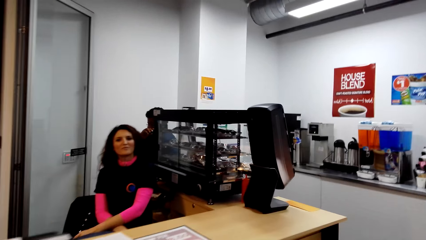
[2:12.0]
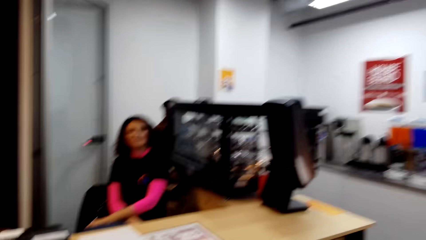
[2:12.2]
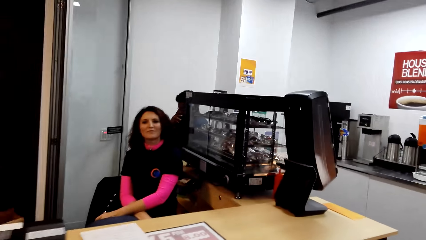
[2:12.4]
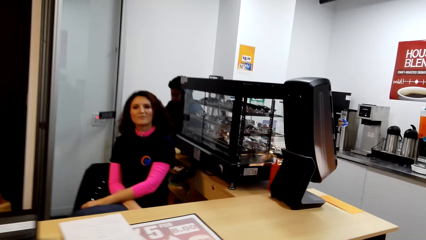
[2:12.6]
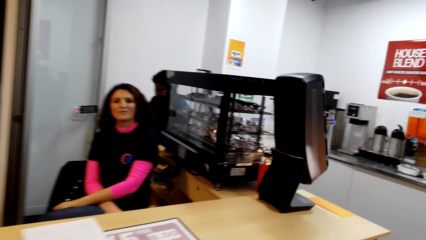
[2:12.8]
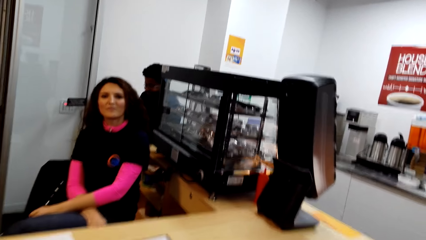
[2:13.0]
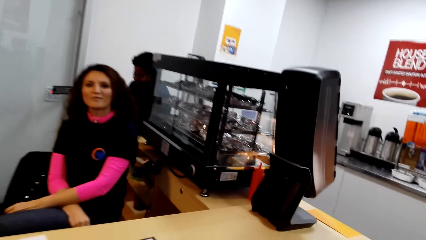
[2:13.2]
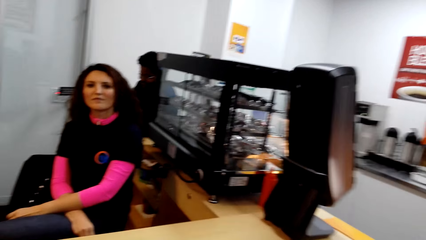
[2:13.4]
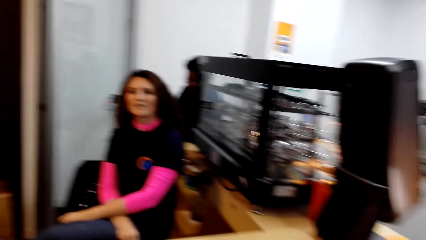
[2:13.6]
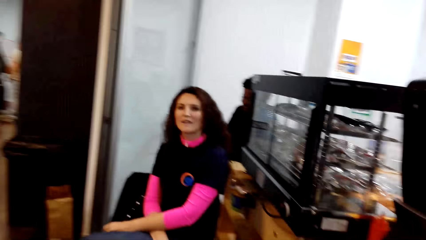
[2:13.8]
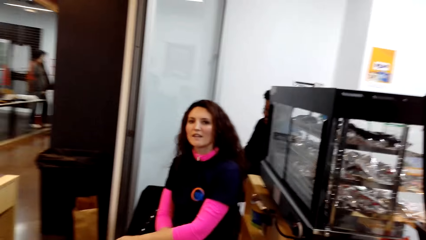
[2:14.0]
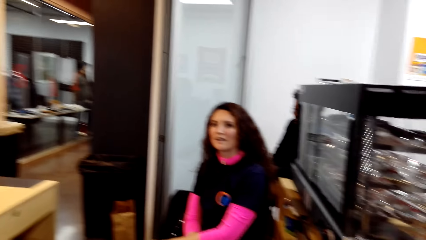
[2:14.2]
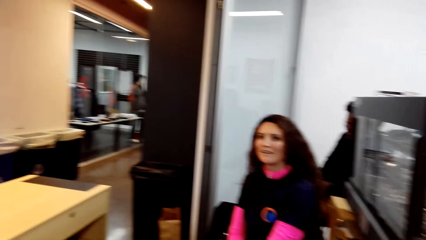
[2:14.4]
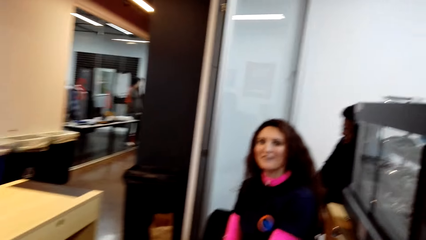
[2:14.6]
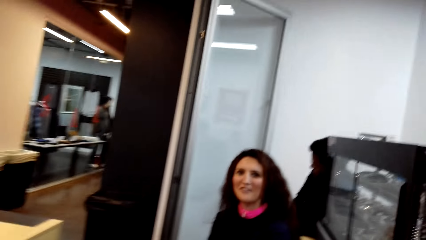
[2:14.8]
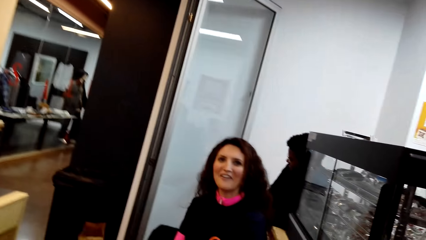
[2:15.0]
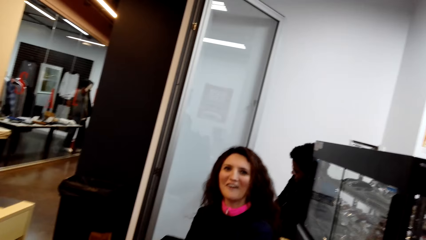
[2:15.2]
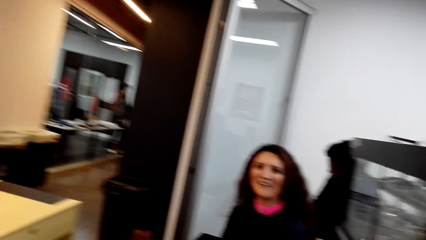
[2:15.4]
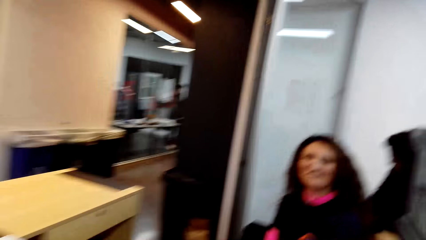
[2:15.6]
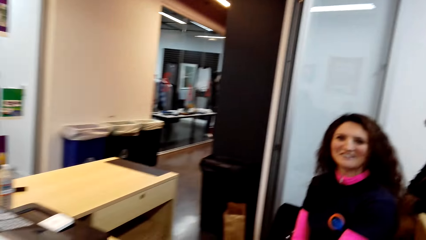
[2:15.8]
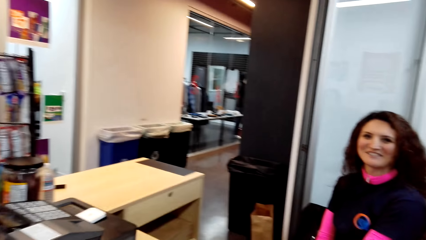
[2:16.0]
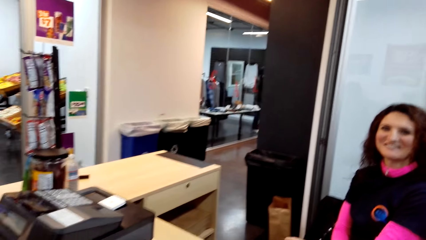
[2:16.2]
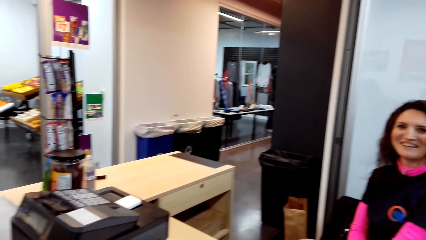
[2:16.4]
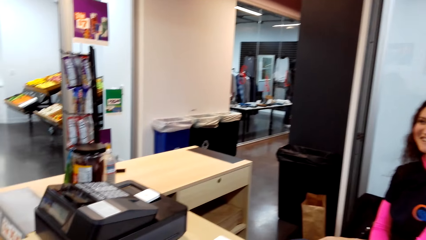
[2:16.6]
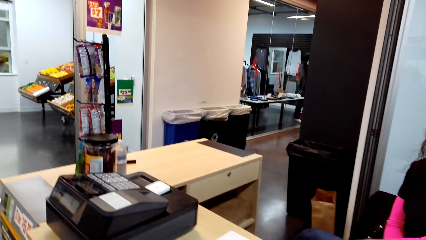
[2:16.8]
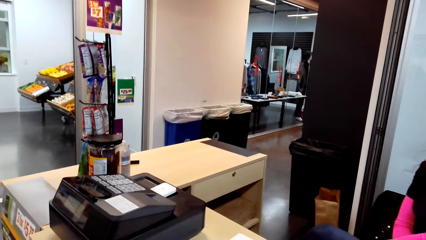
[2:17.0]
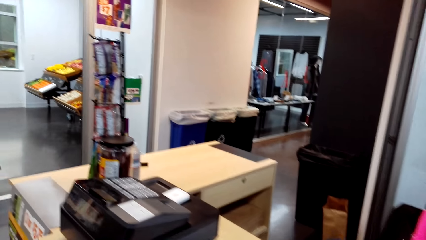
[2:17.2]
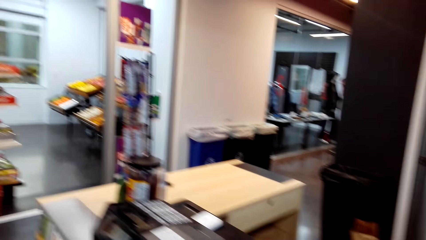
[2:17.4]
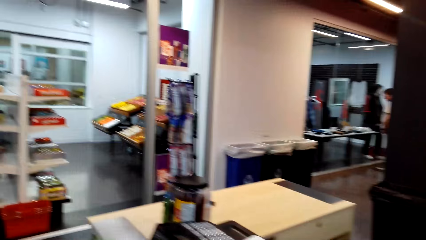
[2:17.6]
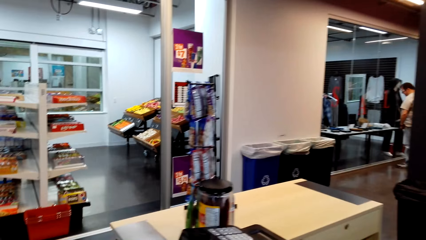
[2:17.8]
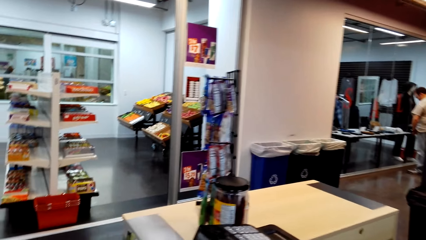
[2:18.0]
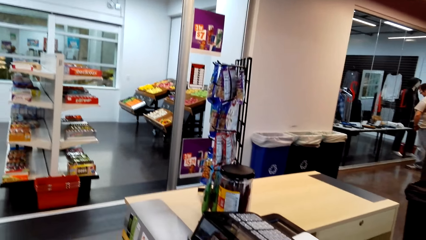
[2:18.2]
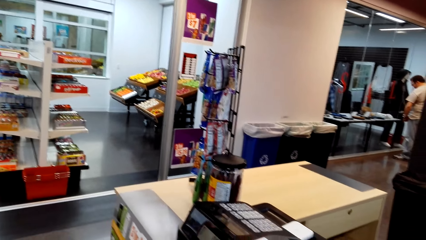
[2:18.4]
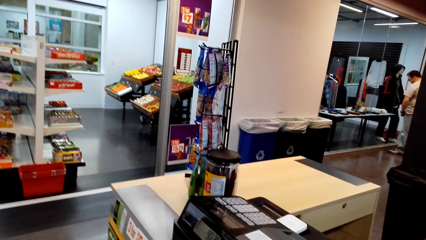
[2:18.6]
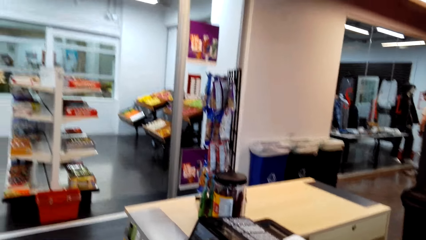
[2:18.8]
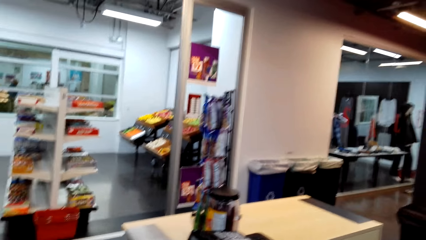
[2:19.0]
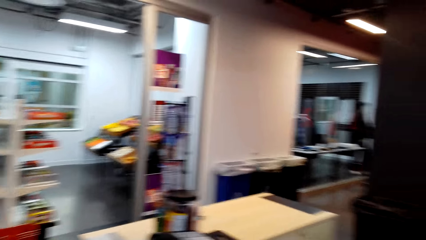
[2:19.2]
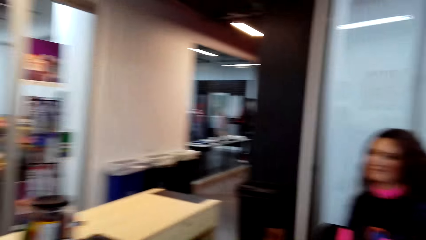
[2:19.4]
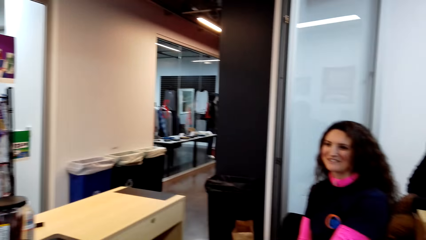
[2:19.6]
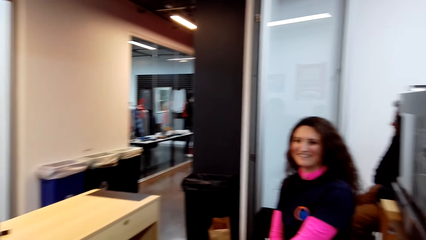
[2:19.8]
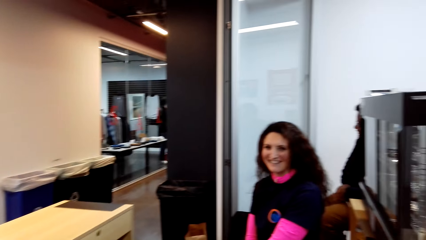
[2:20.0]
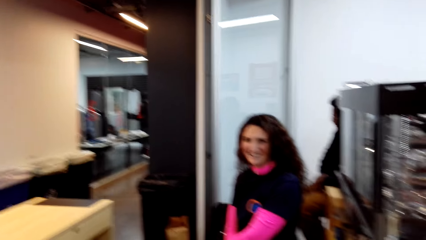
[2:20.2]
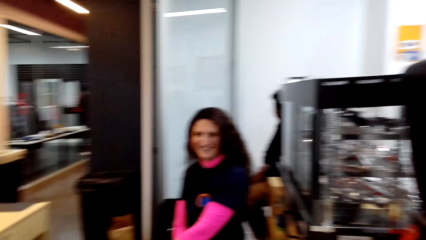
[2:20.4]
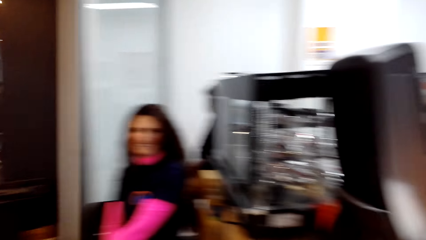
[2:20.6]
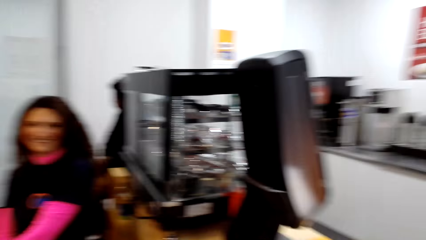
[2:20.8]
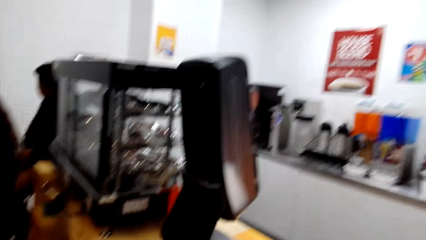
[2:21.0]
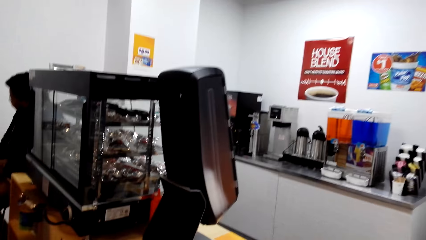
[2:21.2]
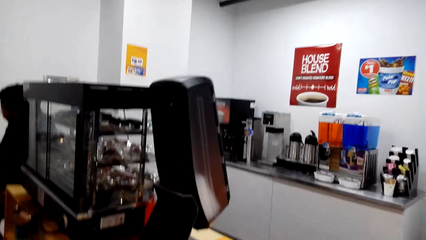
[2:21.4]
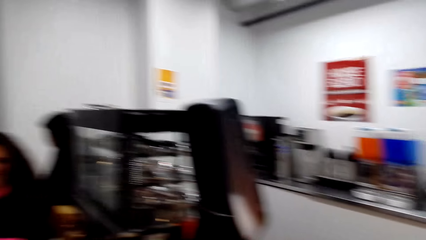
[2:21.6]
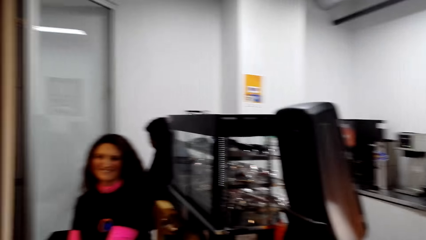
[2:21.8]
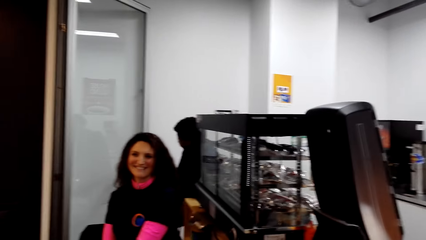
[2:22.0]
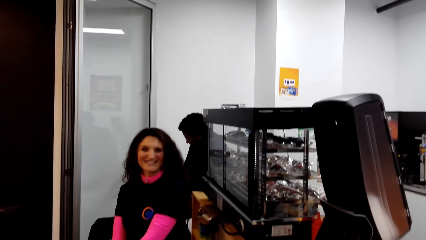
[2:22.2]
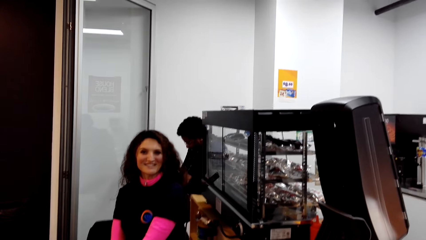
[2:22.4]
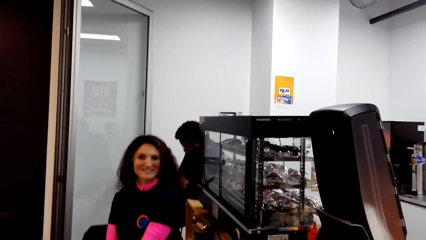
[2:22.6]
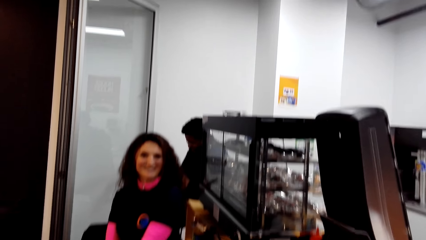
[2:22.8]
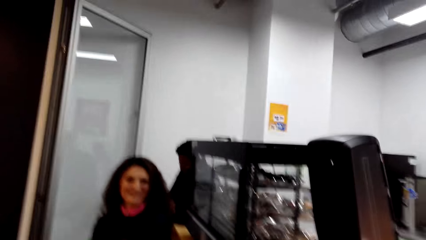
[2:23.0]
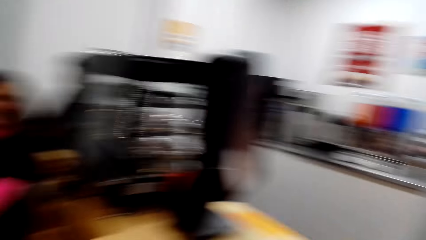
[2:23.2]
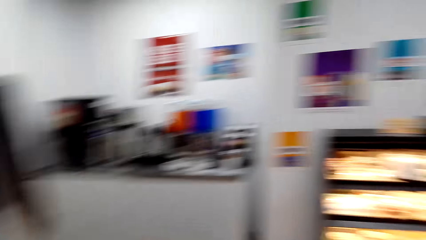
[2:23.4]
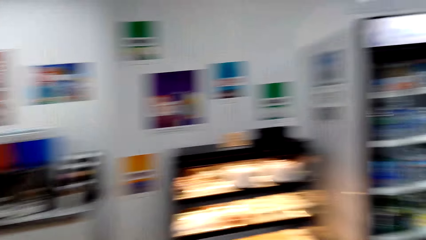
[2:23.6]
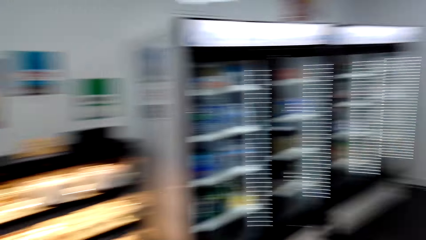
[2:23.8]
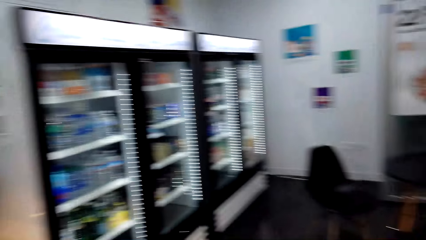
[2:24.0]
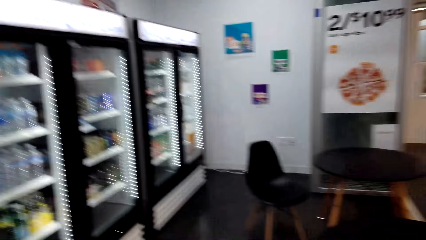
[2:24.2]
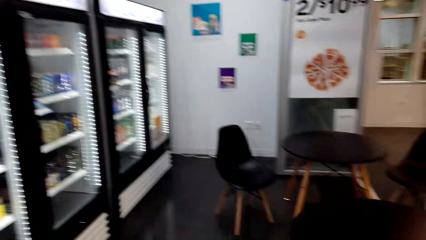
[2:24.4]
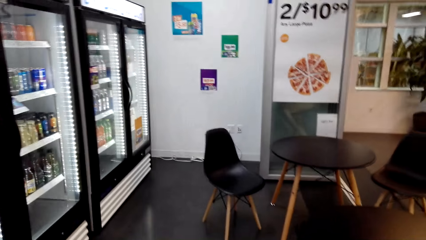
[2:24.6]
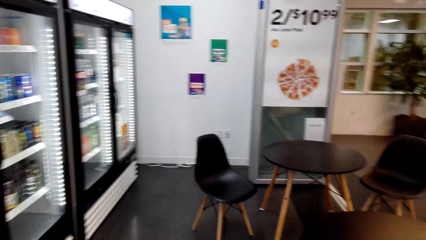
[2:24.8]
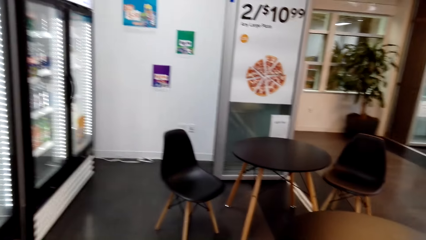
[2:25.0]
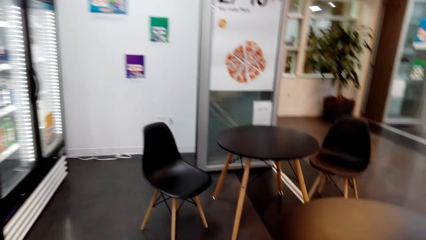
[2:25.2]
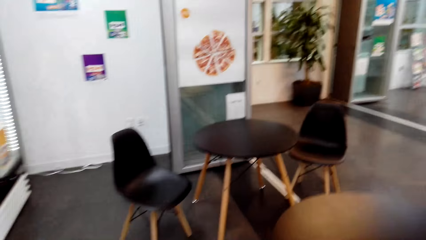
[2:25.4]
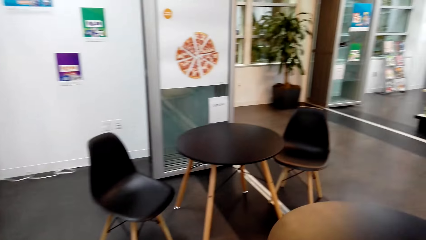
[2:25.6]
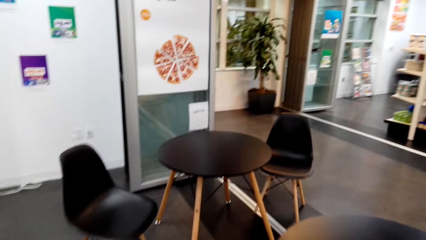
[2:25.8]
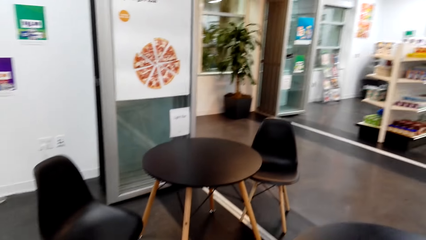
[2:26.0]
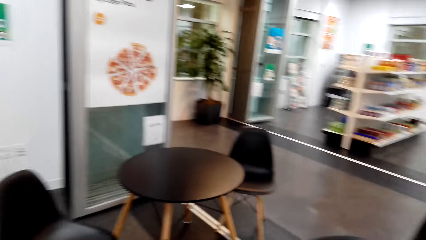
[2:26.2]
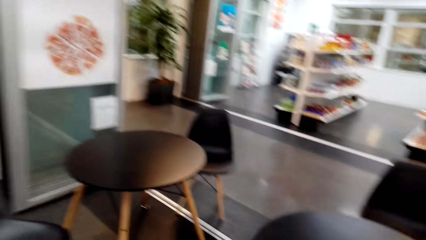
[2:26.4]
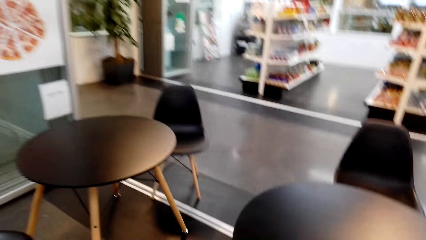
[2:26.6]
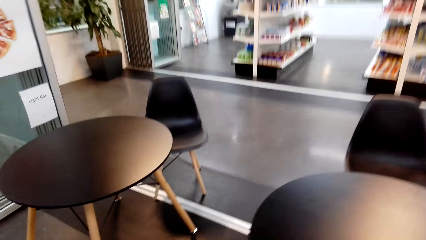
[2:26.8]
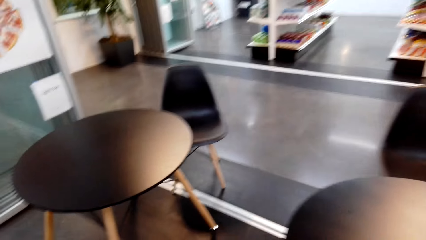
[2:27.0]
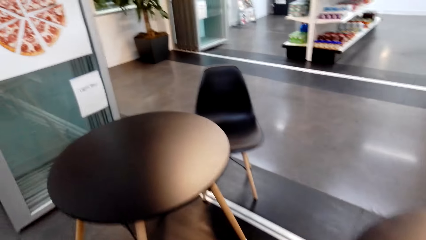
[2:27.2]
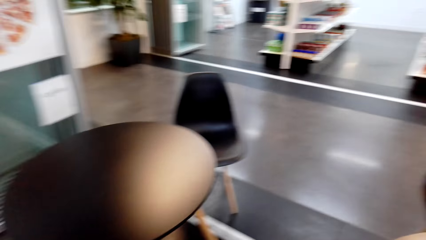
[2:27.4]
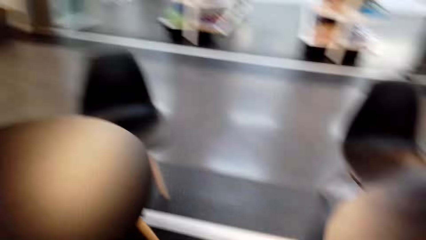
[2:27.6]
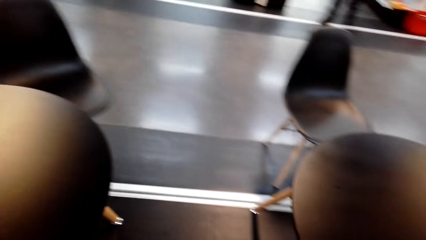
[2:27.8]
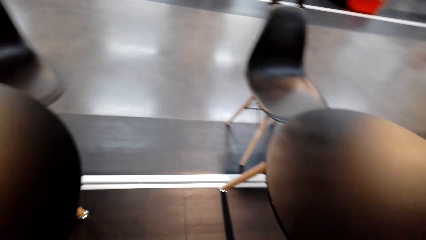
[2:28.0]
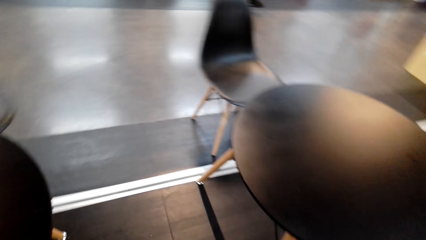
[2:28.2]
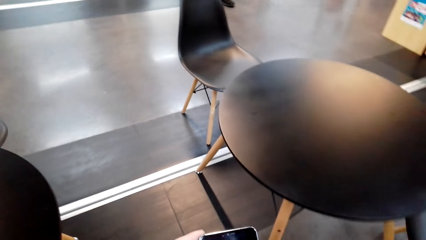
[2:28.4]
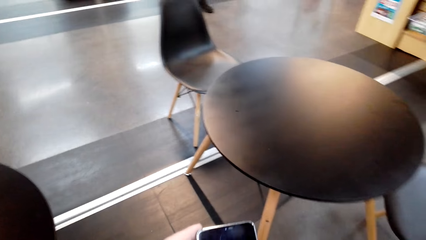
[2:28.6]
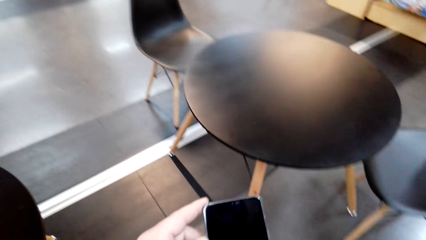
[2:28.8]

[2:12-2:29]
The camera wearer looks around the cashier desk. They dialogue with the cashier. They look around the cashier desk. They walk around the store. They dialogue with a person.
